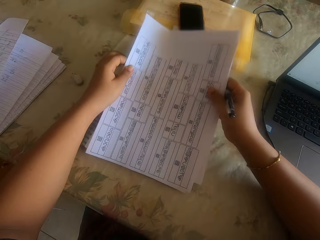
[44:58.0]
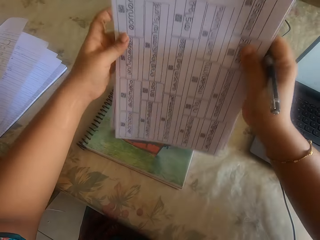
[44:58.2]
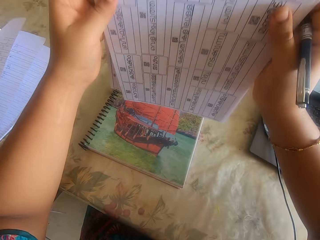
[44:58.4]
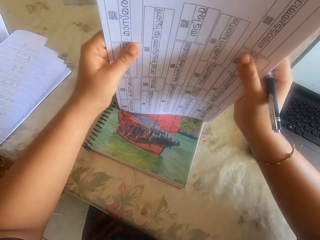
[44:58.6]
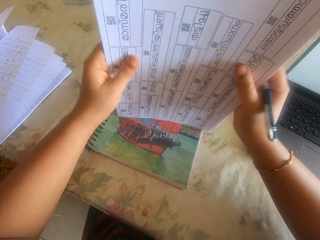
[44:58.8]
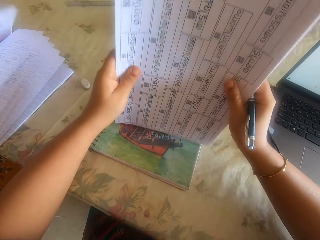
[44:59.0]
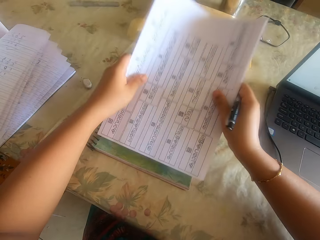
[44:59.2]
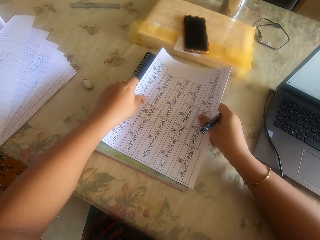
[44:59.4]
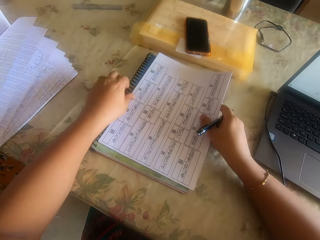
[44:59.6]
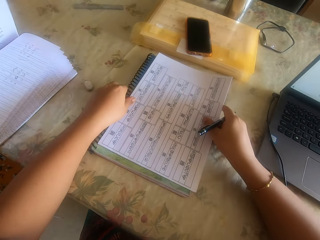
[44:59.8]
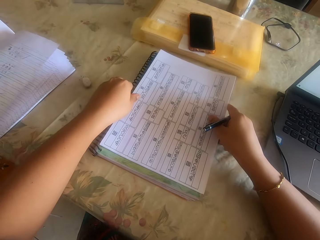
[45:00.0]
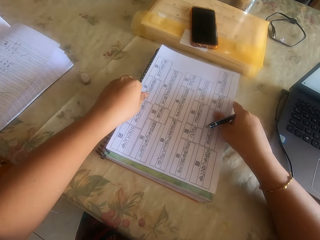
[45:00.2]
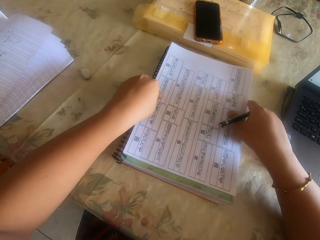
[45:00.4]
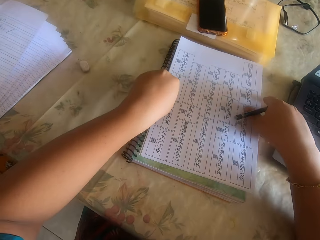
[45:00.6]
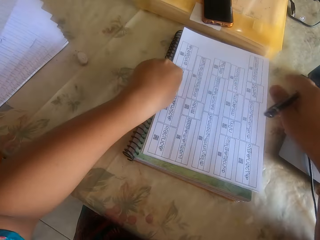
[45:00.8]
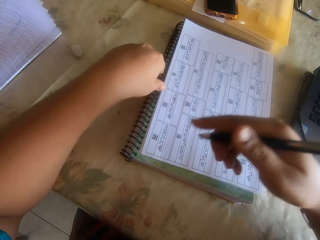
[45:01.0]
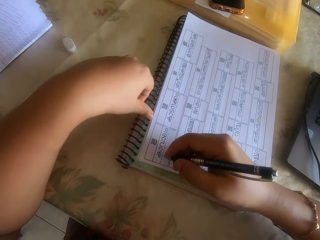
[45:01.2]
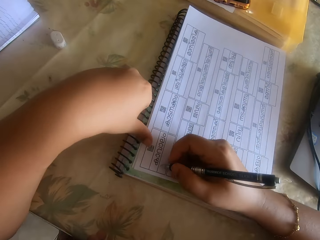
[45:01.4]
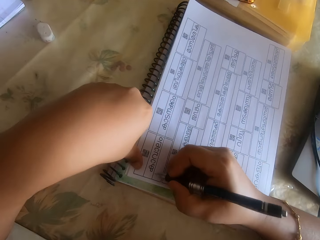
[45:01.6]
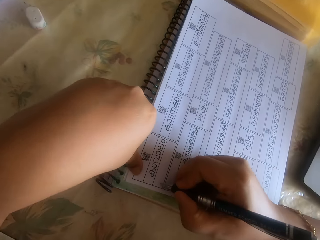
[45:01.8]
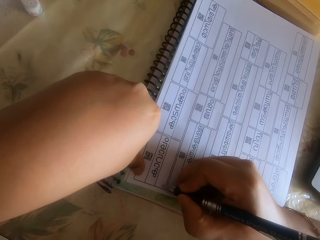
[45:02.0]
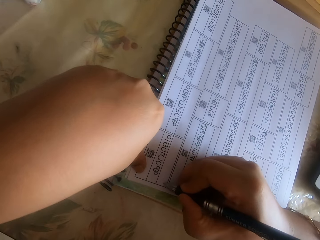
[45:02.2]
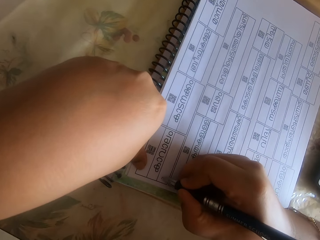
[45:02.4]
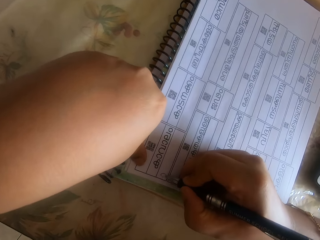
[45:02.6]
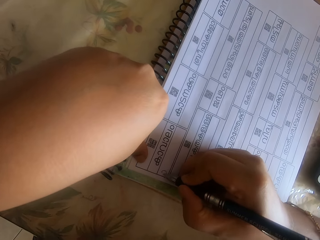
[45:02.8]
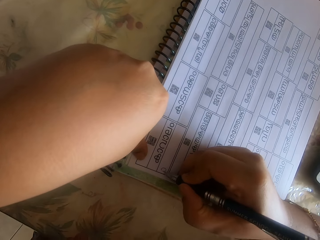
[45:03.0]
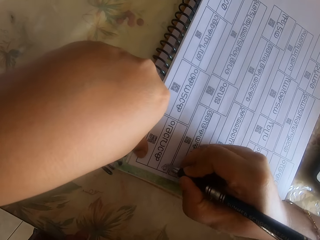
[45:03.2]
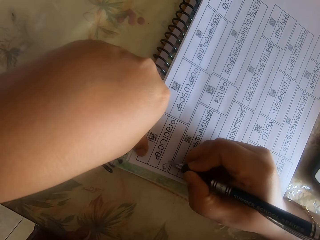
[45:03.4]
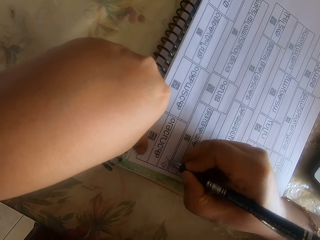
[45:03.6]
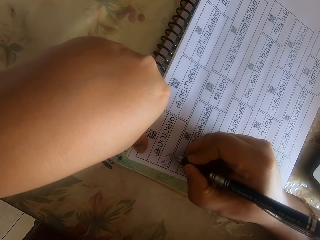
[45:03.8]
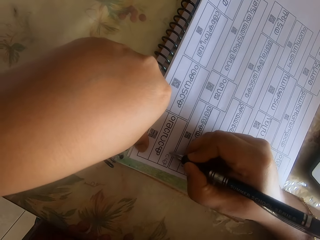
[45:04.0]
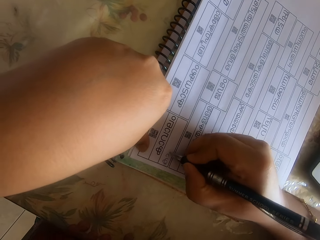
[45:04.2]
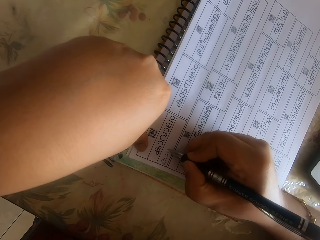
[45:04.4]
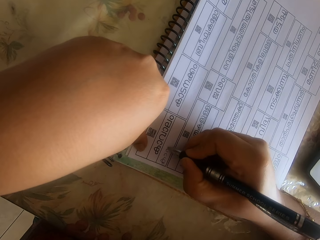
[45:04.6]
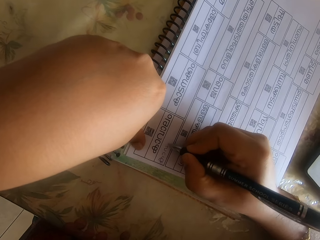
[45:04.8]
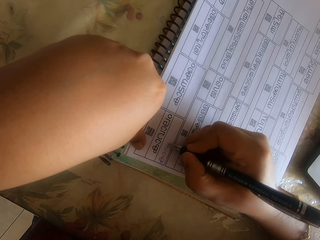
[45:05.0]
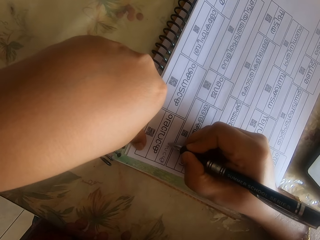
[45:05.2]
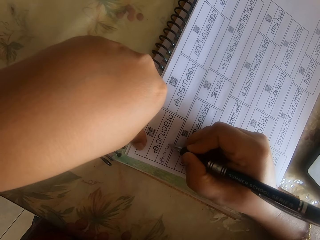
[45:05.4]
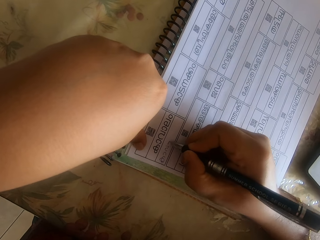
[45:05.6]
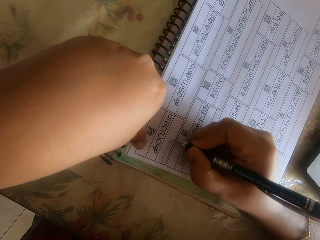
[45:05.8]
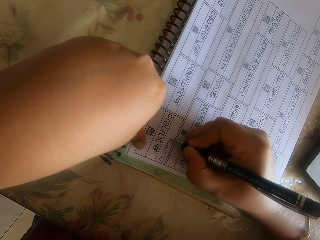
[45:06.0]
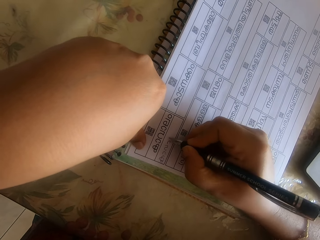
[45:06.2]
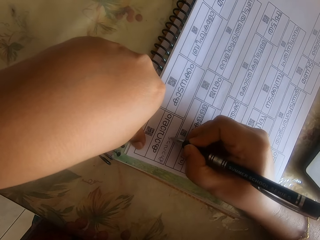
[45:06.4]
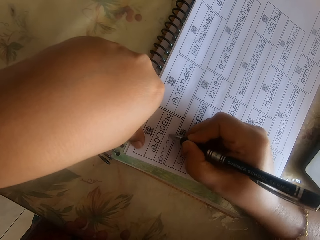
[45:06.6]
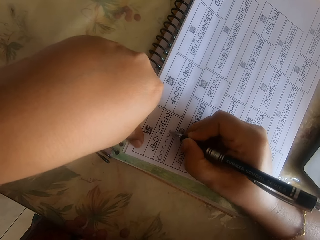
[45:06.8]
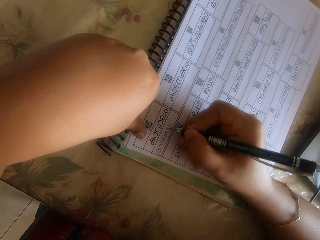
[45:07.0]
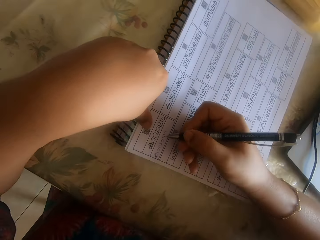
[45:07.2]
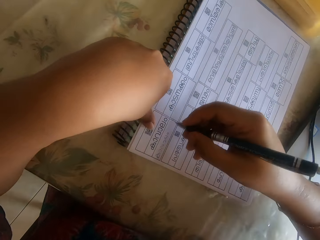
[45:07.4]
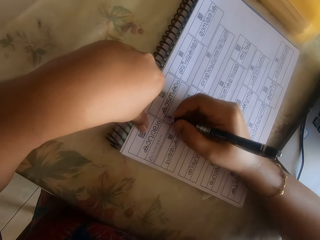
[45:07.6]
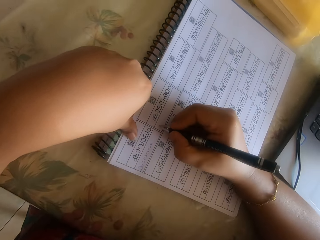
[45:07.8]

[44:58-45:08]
The camera wearer hits the papers on the book on the table with her hands. She places the papers on the book on the table with her hands. She writes on a paper on the papers on the book on the table with the pen in her right hand.

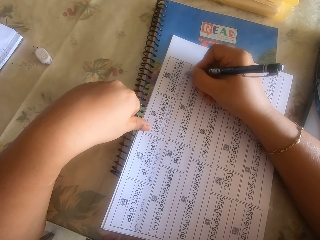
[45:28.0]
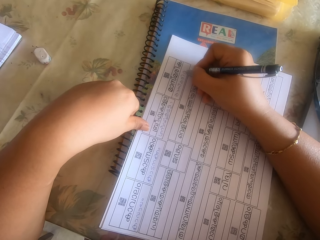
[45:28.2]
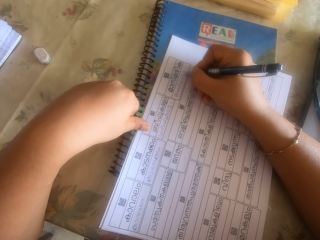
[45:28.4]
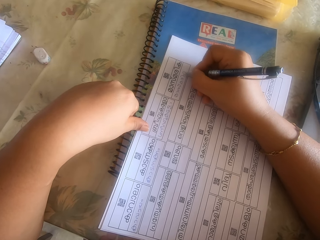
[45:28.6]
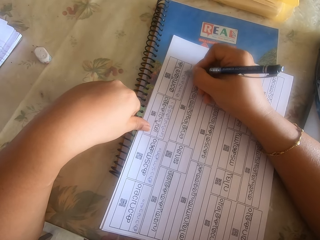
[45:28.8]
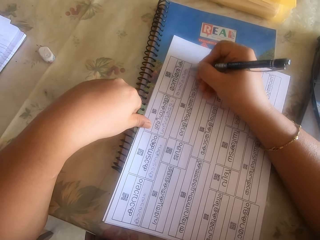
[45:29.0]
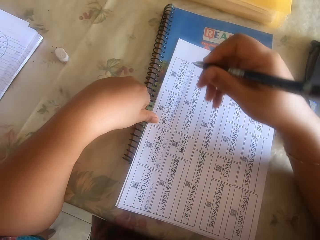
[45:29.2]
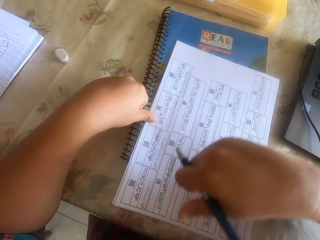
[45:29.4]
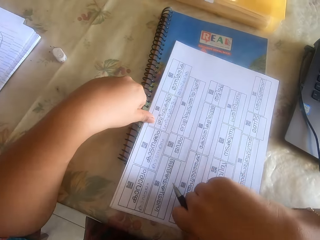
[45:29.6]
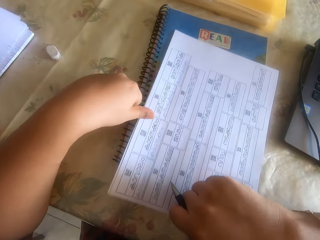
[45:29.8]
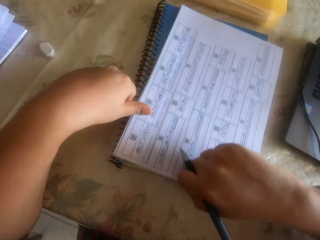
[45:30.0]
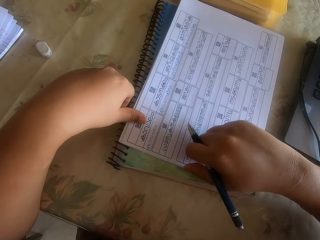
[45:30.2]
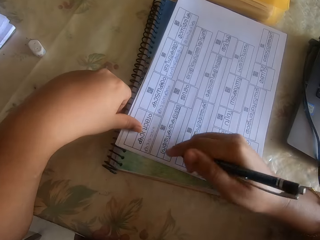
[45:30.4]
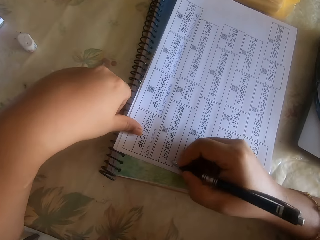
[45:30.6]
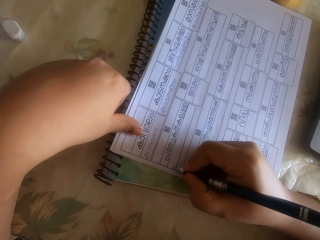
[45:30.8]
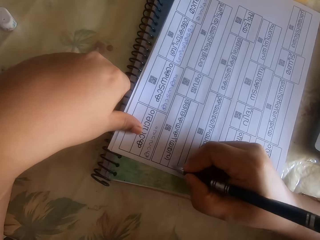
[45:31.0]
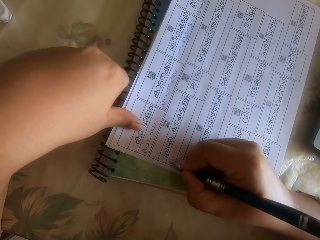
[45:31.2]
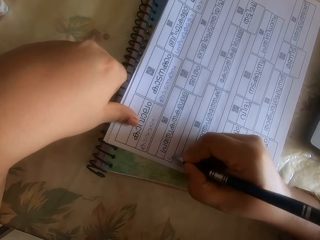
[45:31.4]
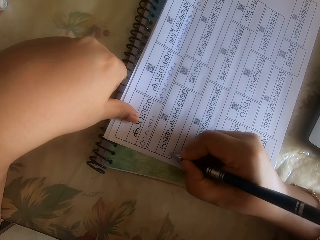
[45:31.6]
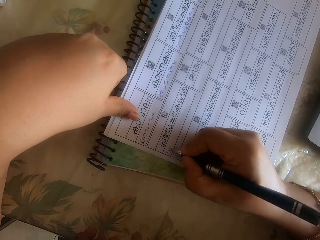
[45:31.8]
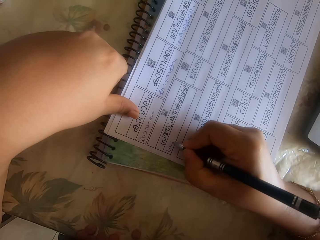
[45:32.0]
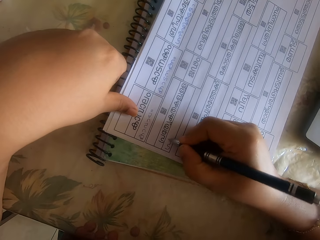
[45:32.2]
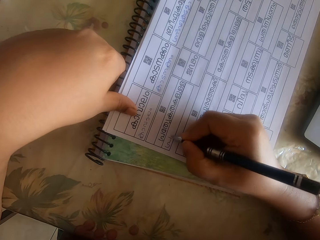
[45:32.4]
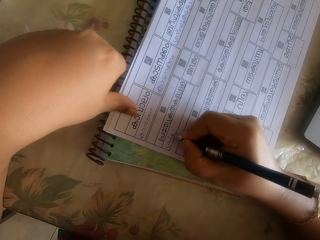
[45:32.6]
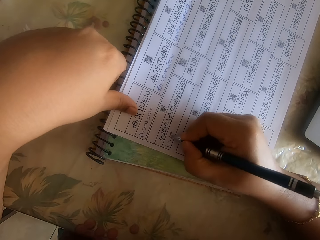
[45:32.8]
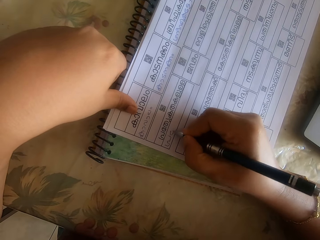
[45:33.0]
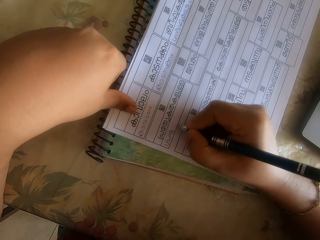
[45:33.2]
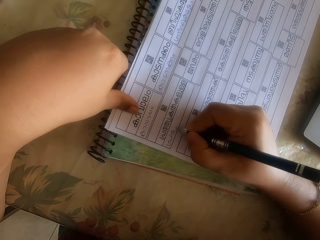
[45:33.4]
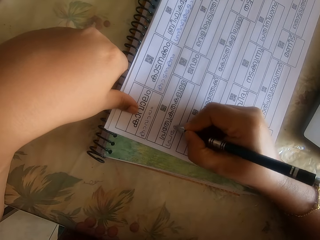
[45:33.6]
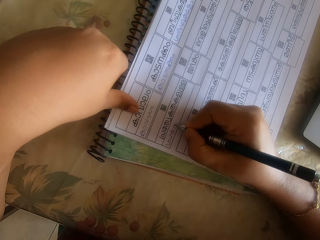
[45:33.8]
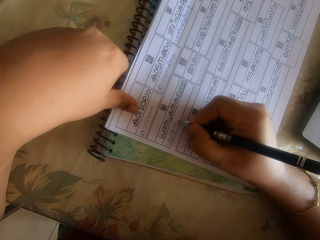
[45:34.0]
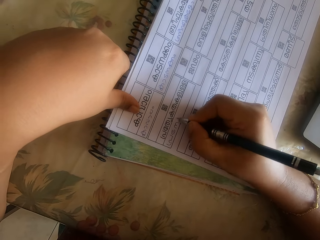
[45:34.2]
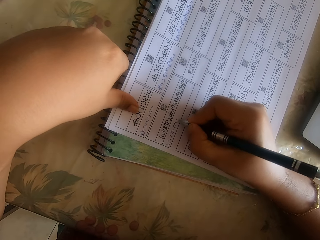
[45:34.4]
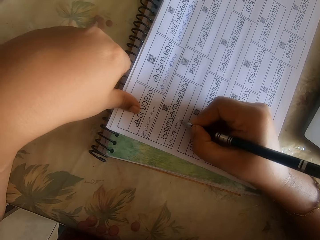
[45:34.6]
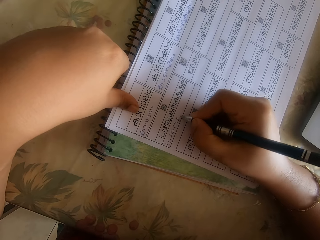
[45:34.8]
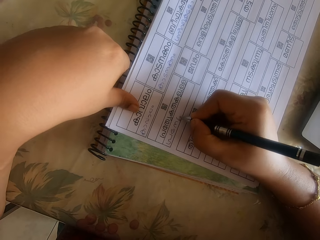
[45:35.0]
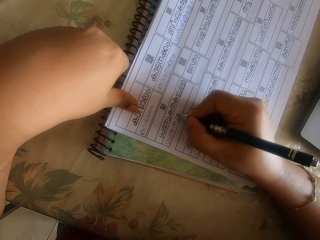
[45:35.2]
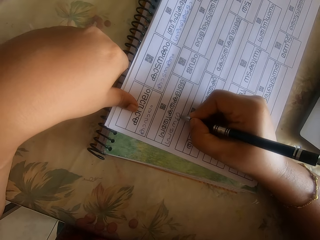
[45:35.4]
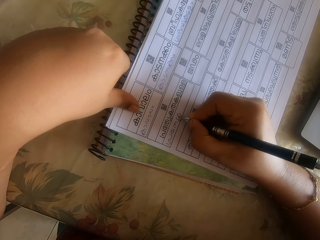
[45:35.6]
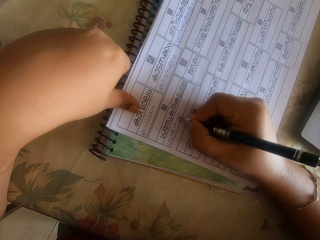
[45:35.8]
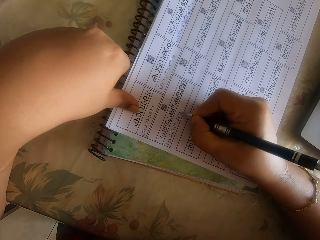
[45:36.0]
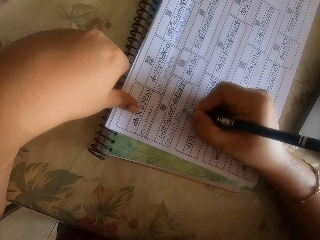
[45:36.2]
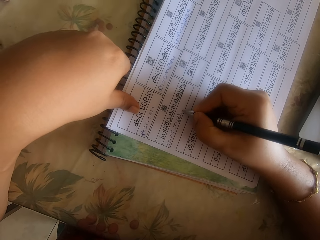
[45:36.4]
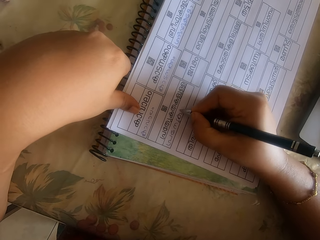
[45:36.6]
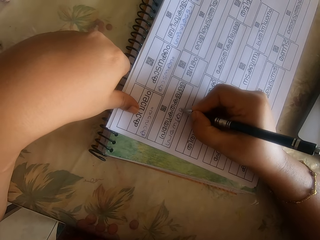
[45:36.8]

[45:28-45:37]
The camera wearer pushes the paper. She adjusts the papers on the book with her right hand. She writes on the paper on the papers on the book on the table with the pen in her right hand.
